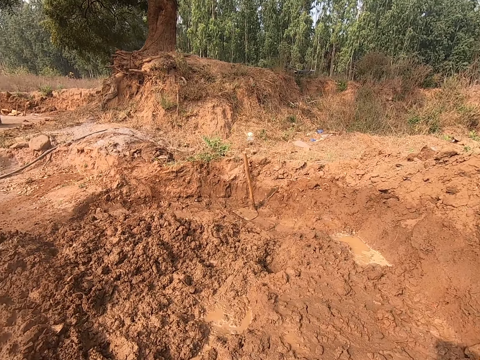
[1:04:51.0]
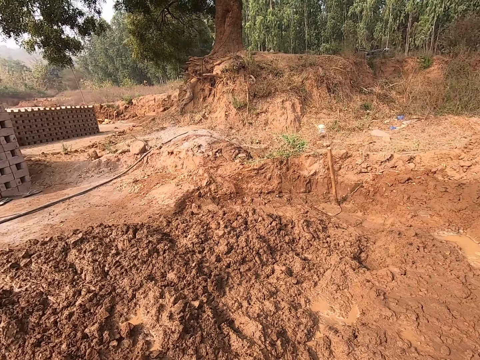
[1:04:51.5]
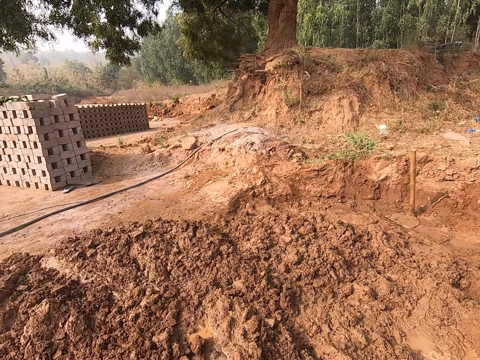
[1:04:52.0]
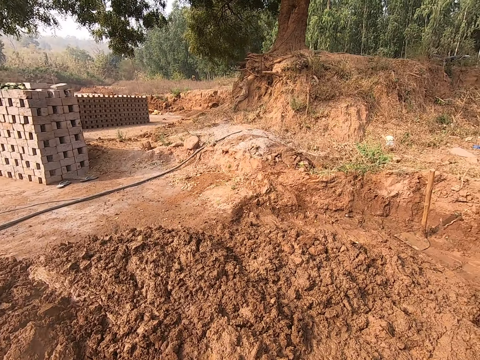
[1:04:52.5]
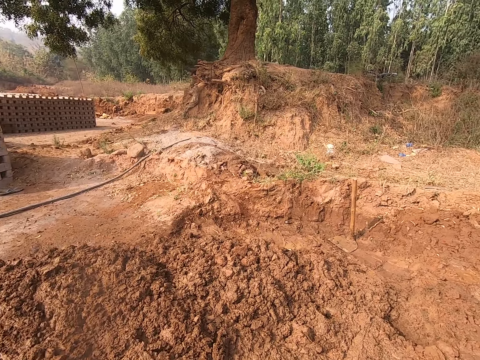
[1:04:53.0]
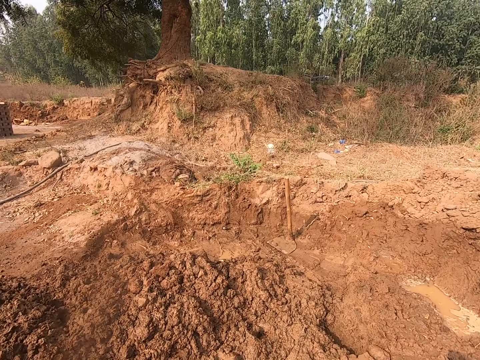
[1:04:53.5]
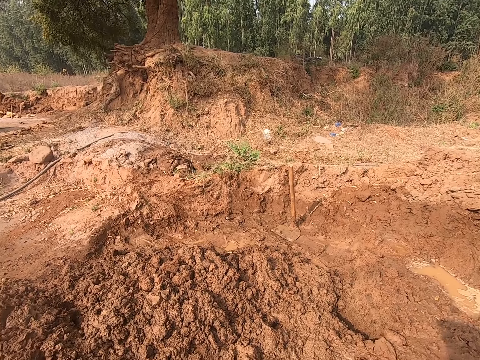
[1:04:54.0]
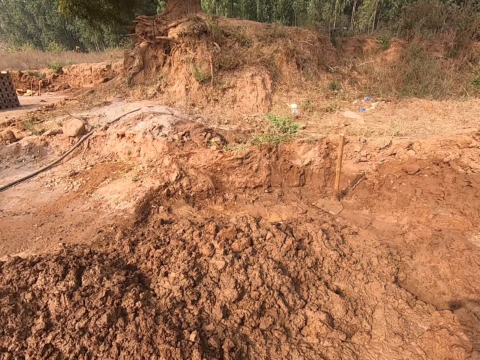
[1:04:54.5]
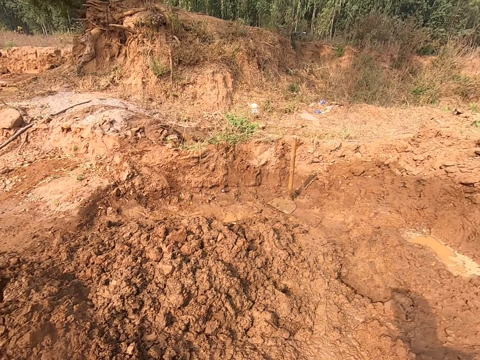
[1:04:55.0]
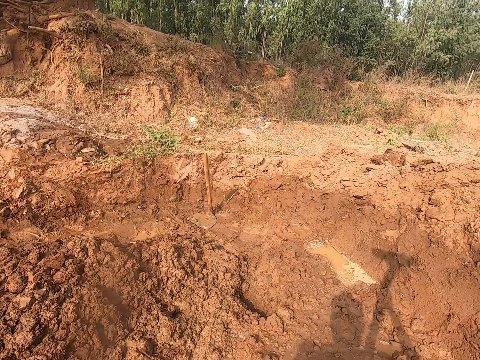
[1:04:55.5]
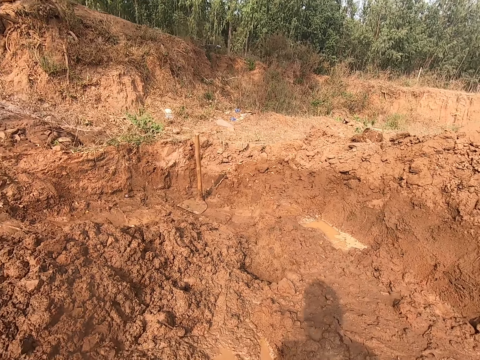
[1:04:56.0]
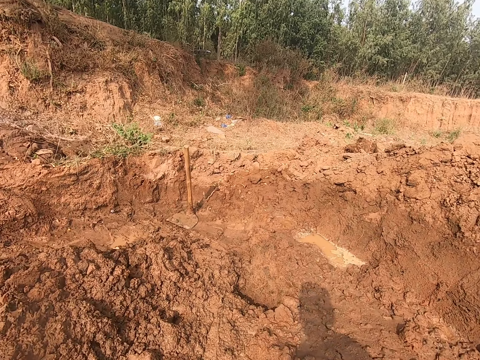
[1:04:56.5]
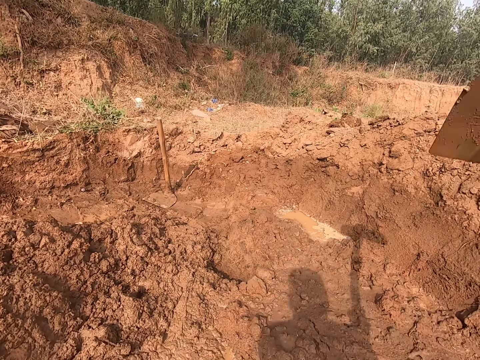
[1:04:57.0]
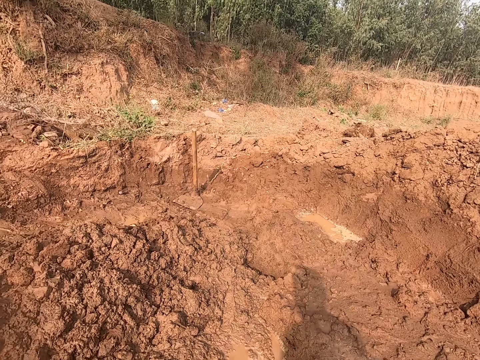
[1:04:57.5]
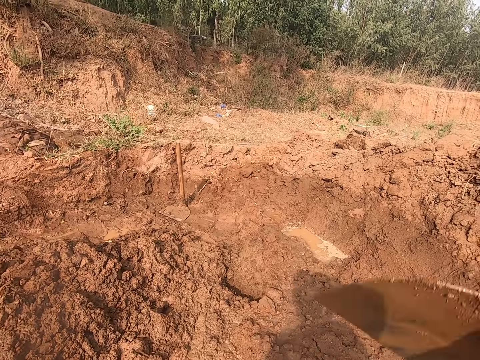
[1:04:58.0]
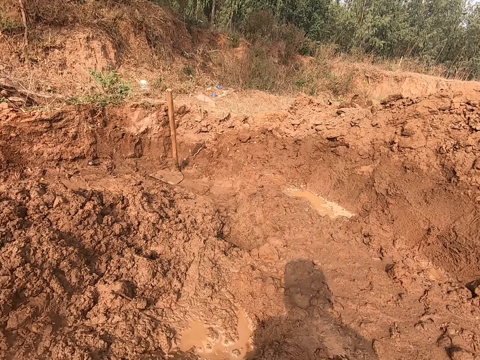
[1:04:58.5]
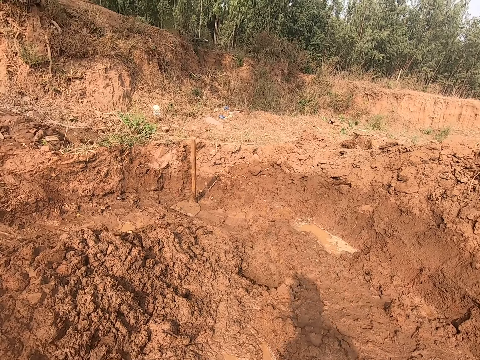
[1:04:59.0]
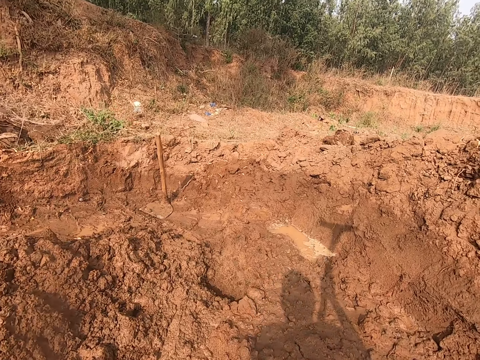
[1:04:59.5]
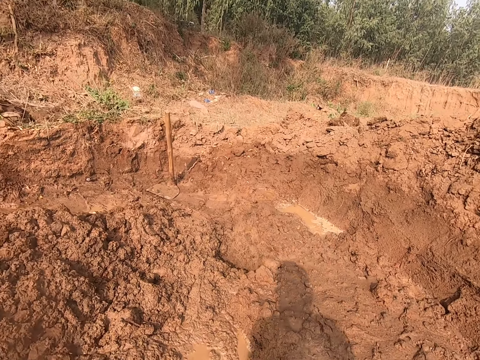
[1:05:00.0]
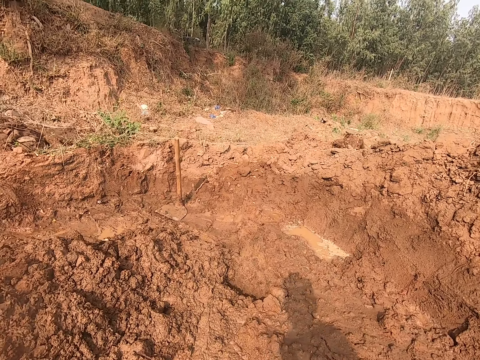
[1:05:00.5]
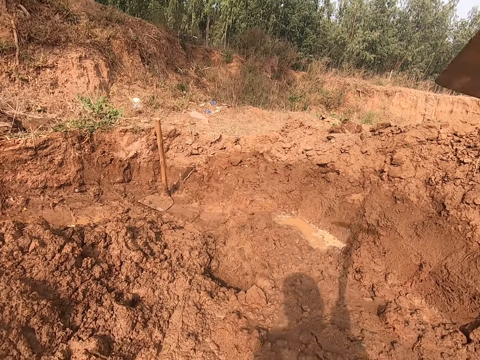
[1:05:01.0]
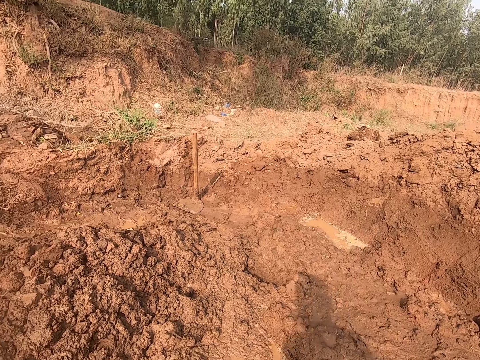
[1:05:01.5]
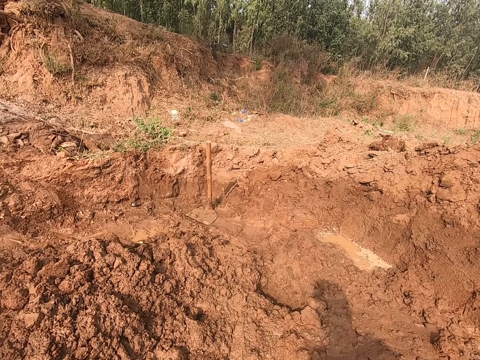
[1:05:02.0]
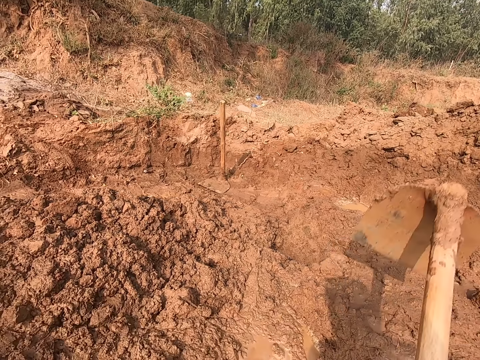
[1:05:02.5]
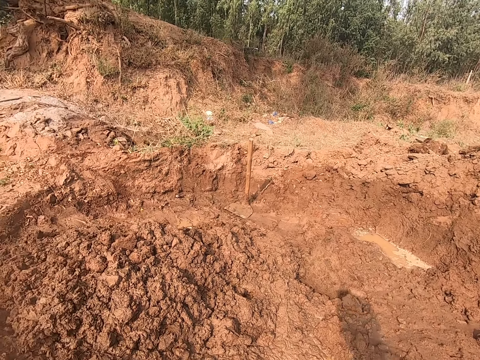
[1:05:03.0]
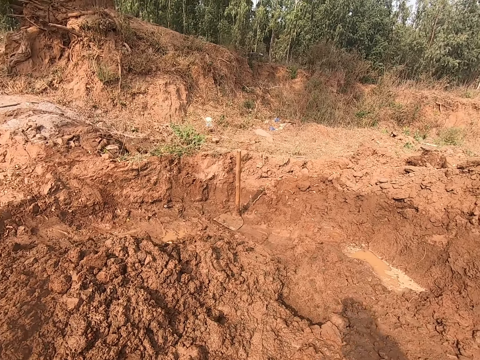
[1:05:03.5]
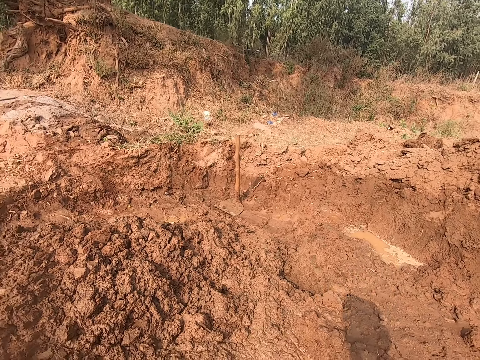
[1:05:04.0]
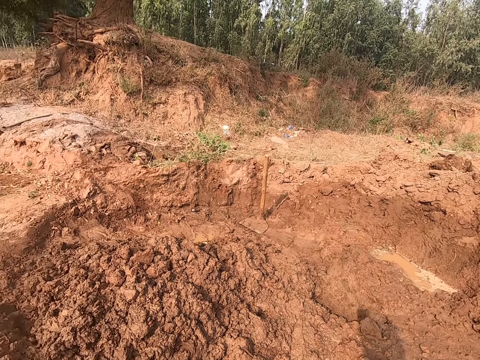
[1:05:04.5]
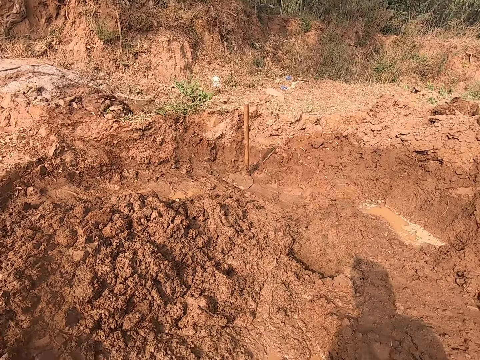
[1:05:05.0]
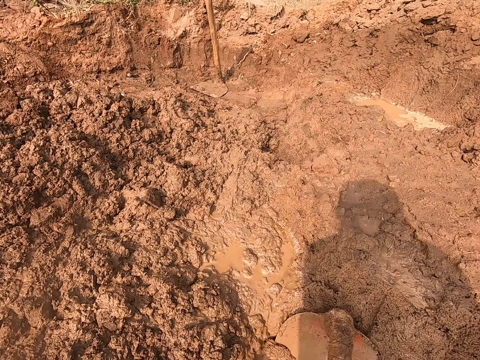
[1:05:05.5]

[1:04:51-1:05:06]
The camera wearer digs soil.

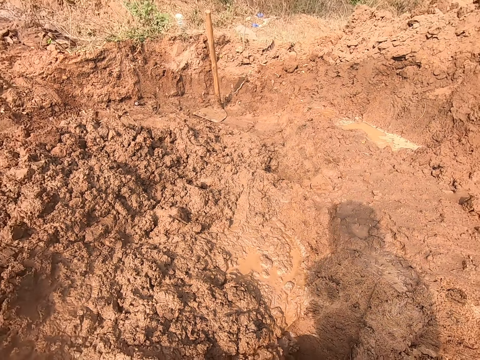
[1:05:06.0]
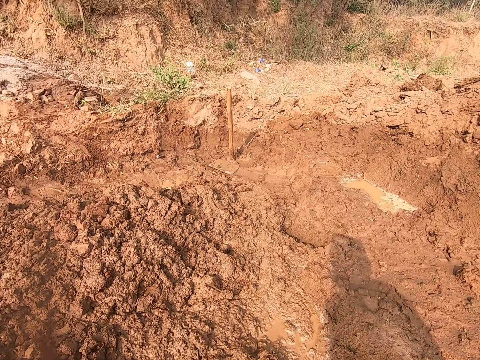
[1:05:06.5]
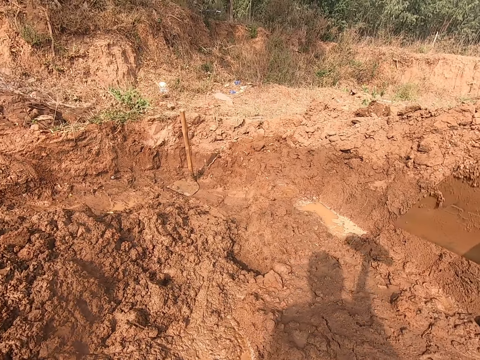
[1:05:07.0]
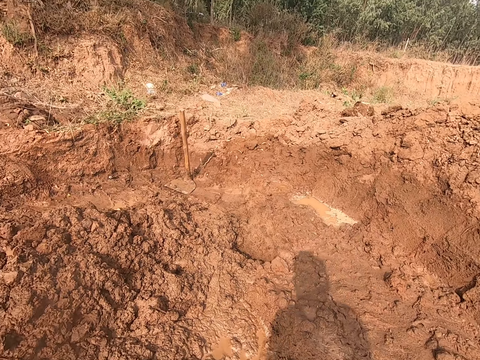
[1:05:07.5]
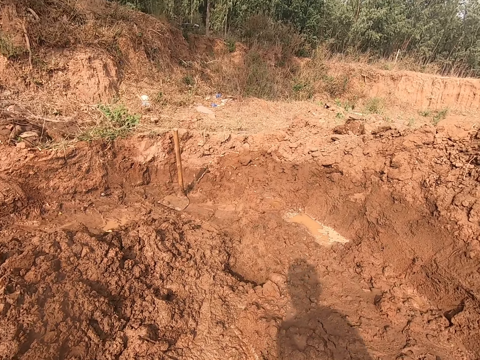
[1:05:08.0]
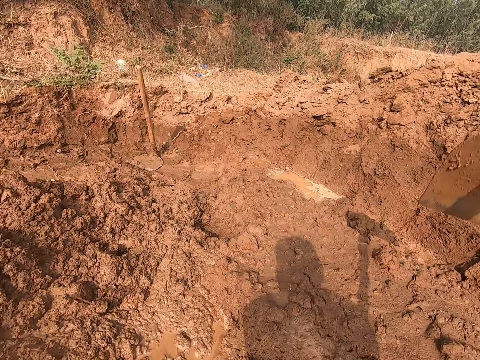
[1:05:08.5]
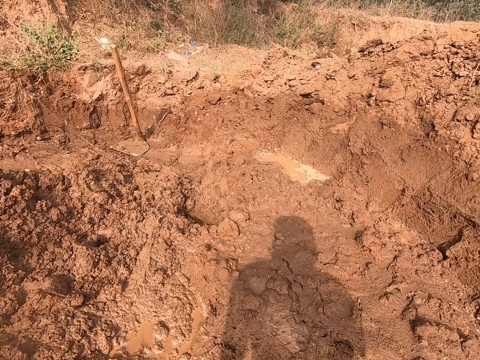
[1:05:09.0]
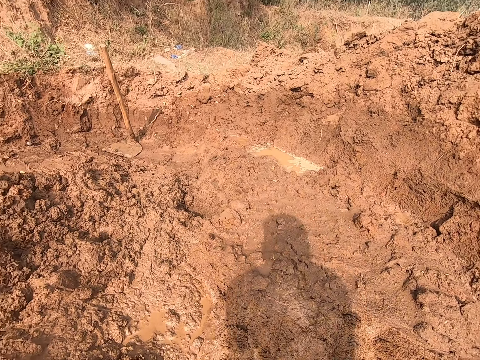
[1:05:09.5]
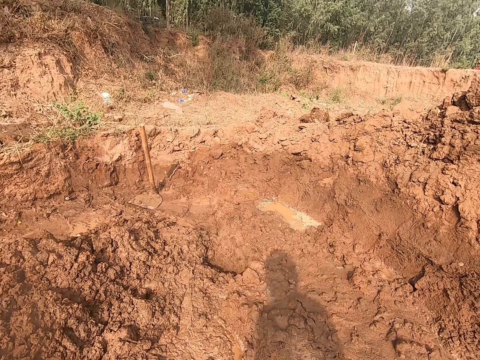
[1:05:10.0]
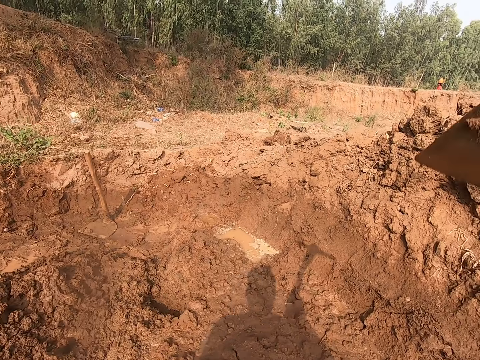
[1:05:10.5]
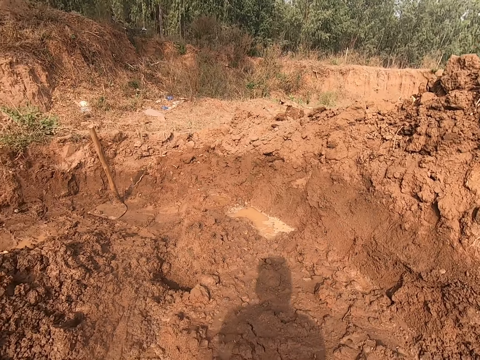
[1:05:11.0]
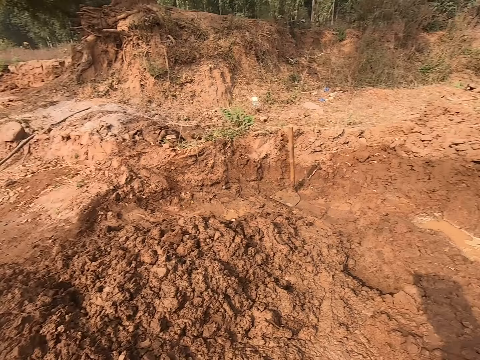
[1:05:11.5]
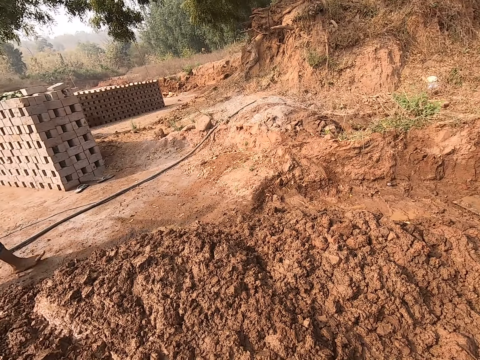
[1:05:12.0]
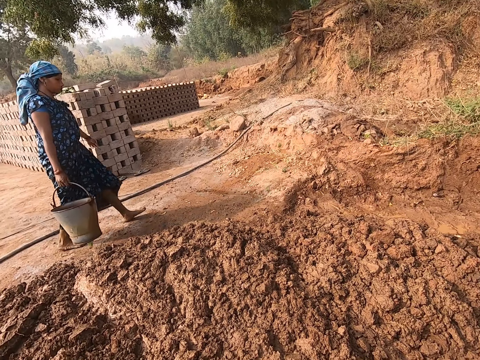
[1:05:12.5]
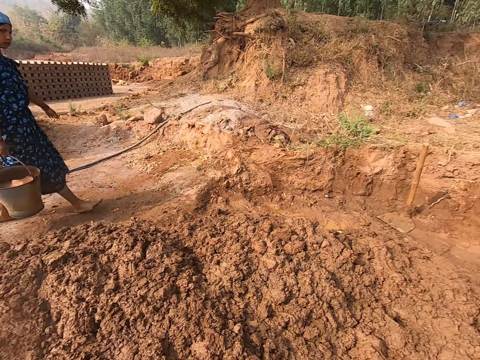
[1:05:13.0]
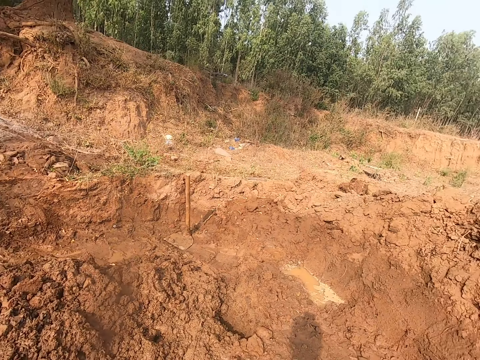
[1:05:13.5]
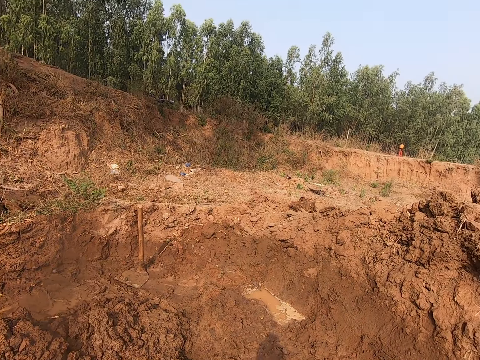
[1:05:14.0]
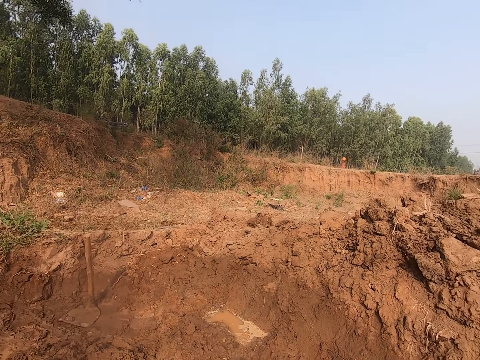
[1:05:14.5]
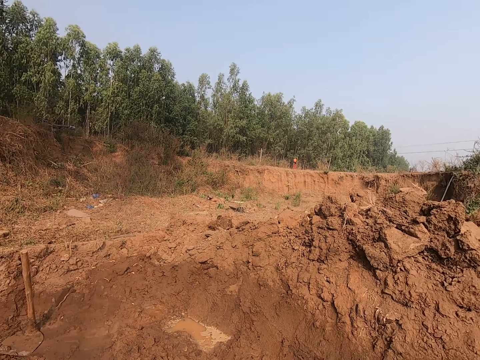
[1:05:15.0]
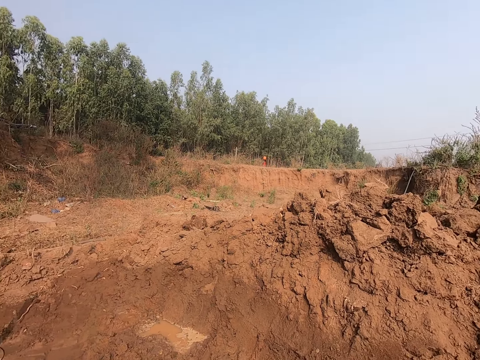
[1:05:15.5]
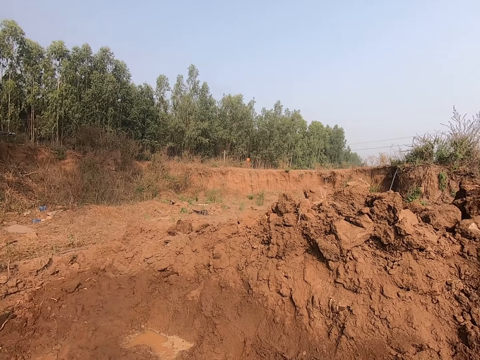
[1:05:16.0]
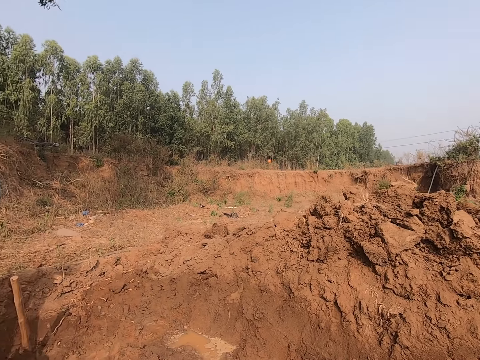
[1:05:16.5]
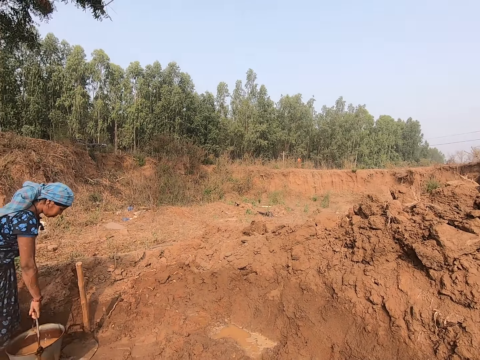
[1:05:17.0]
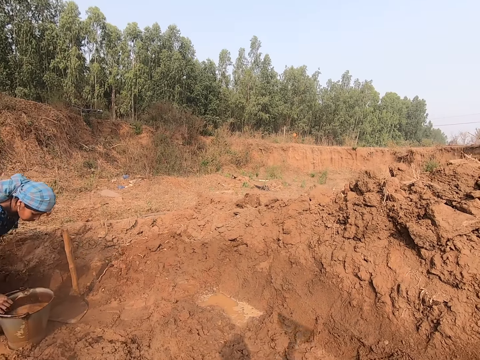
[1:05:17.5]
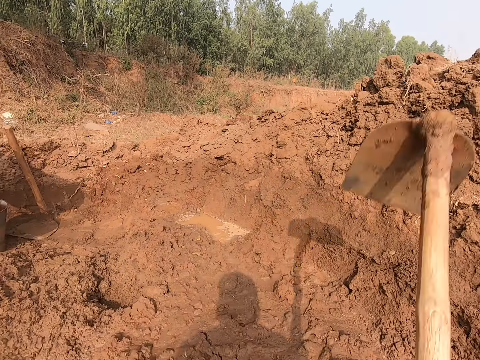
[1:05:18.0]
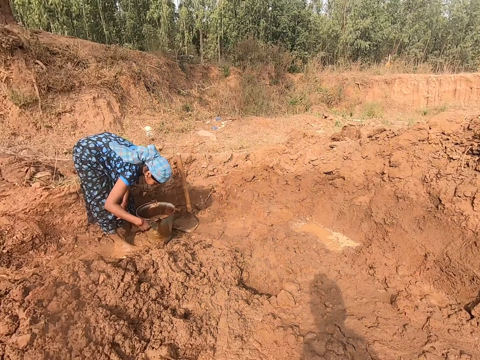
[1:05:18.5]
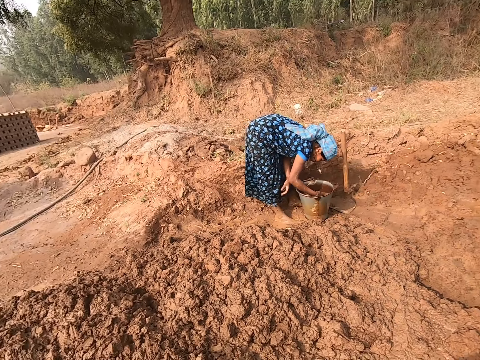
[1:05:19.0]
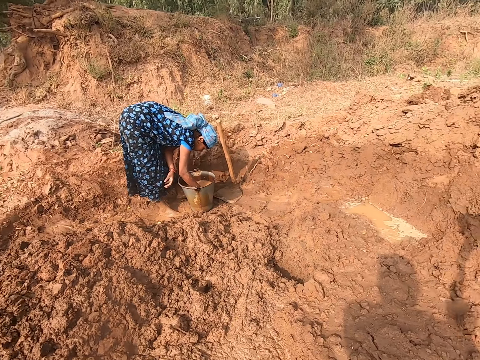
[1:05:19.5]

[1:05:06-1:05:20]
The camera wearer looks around the area. A woman carries a bucket of water with her right hand. The camera wearer spits on the ground. The woman drops the bucket of water on the ground with her right hand. The camera wearer digs soil. The woman scoops some clay from the ground with her right hand and puts the clay into the bucket of water with her right hand.
